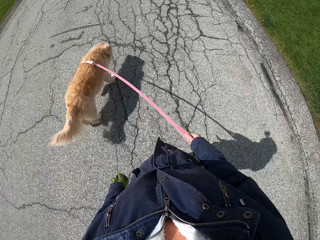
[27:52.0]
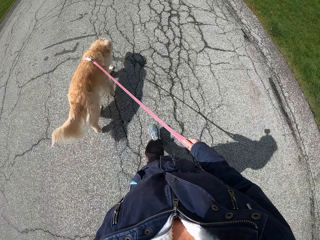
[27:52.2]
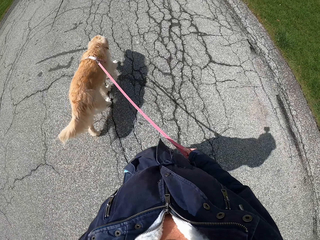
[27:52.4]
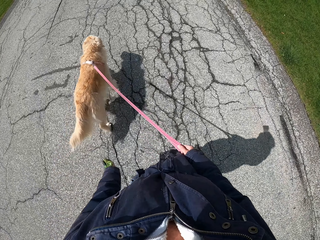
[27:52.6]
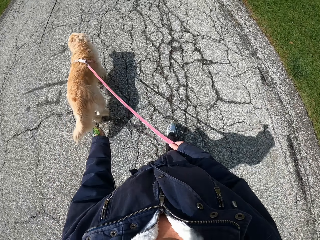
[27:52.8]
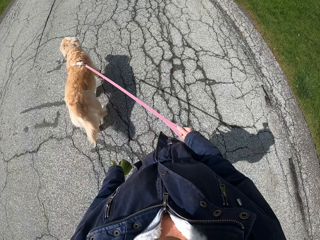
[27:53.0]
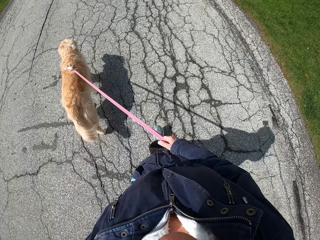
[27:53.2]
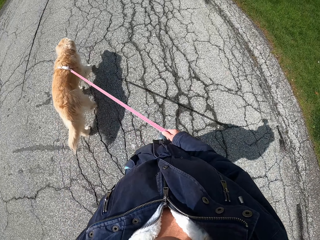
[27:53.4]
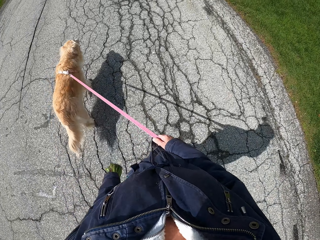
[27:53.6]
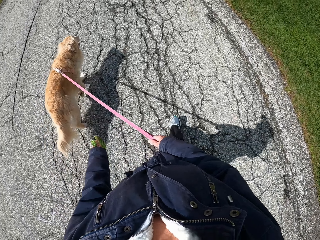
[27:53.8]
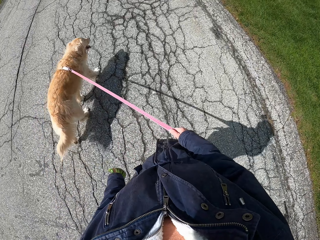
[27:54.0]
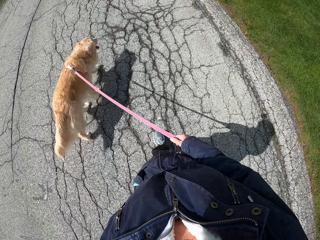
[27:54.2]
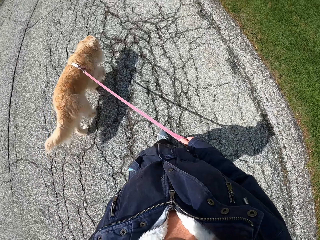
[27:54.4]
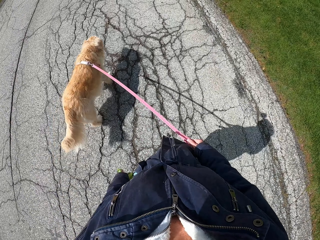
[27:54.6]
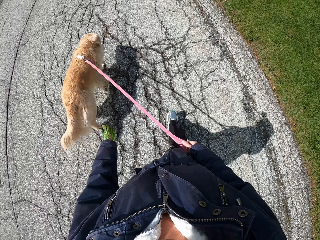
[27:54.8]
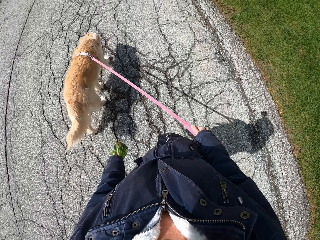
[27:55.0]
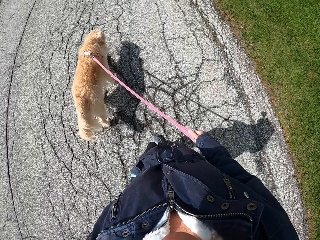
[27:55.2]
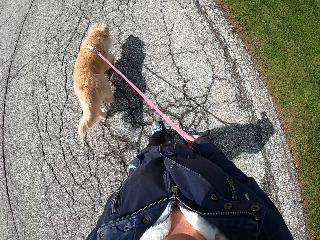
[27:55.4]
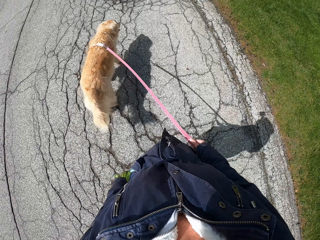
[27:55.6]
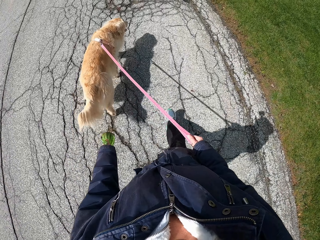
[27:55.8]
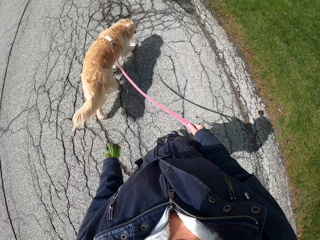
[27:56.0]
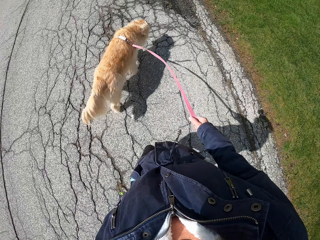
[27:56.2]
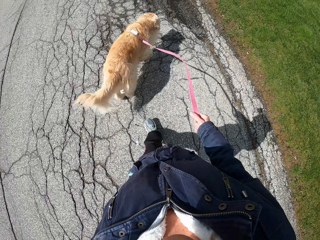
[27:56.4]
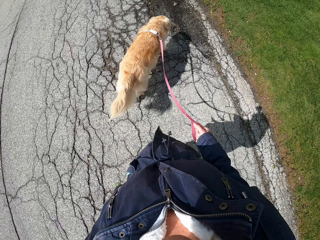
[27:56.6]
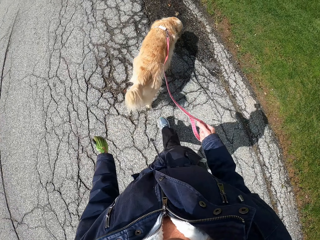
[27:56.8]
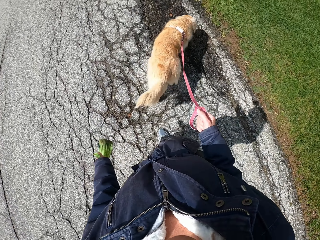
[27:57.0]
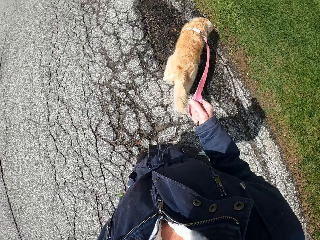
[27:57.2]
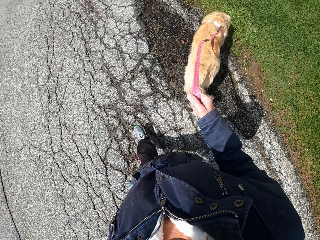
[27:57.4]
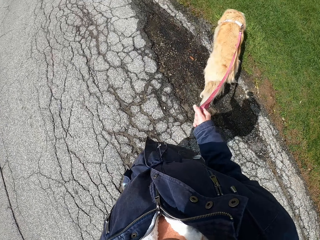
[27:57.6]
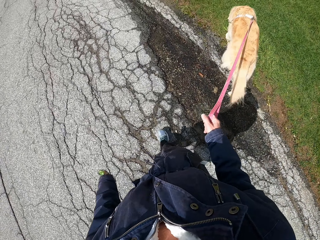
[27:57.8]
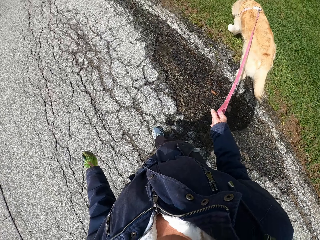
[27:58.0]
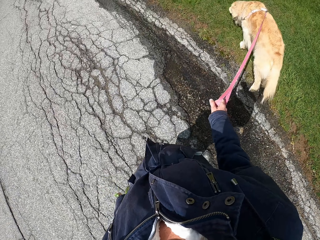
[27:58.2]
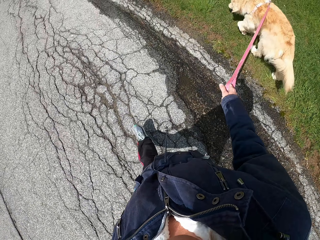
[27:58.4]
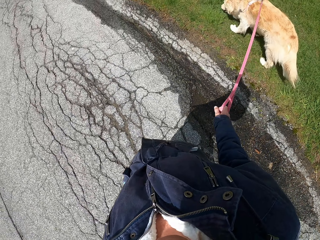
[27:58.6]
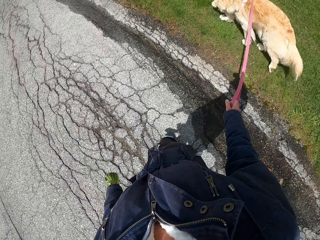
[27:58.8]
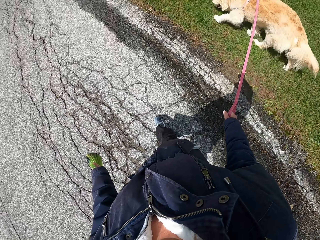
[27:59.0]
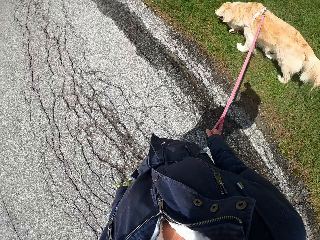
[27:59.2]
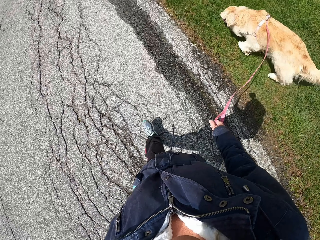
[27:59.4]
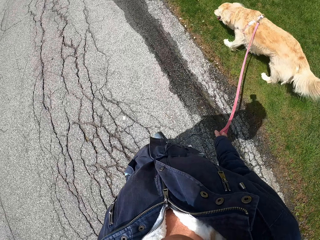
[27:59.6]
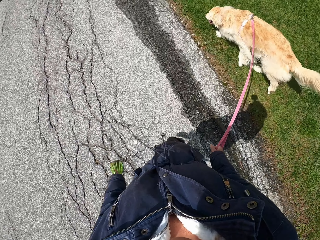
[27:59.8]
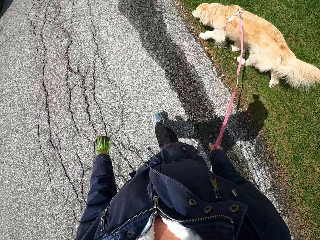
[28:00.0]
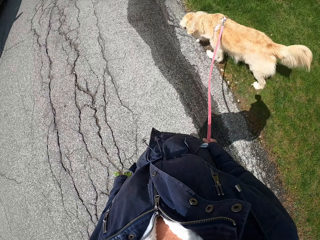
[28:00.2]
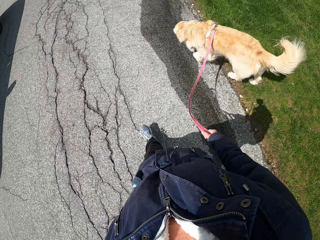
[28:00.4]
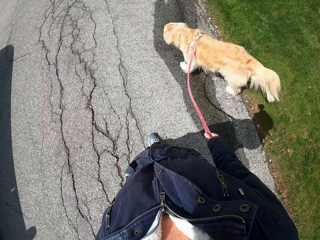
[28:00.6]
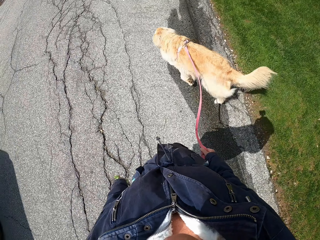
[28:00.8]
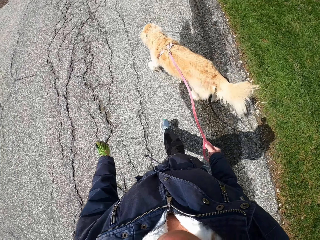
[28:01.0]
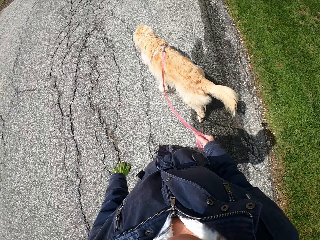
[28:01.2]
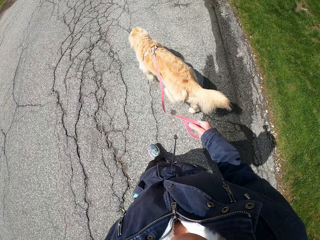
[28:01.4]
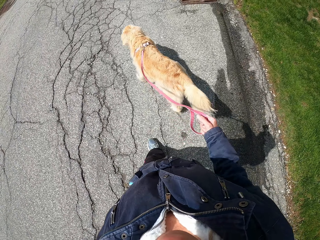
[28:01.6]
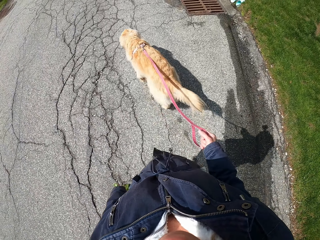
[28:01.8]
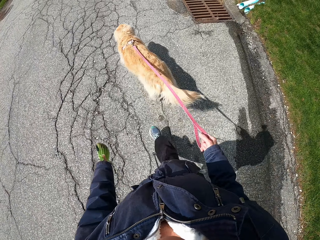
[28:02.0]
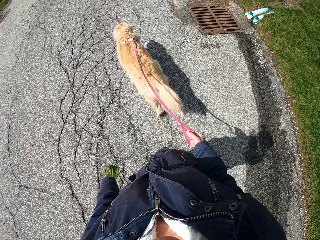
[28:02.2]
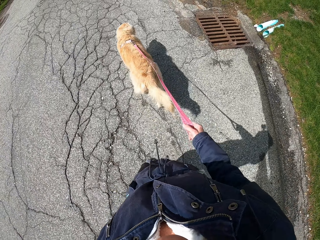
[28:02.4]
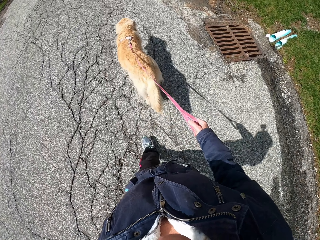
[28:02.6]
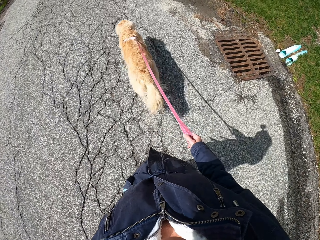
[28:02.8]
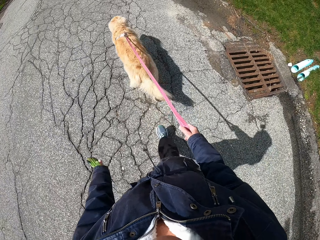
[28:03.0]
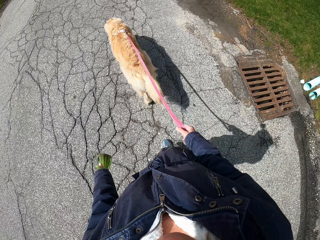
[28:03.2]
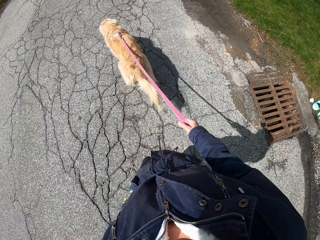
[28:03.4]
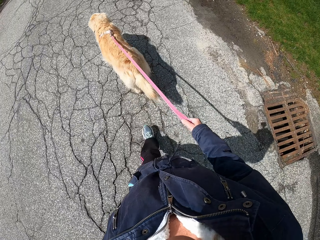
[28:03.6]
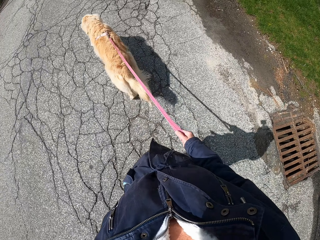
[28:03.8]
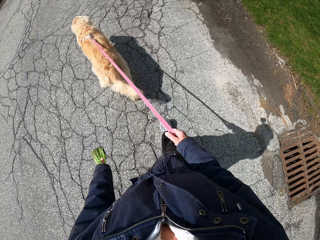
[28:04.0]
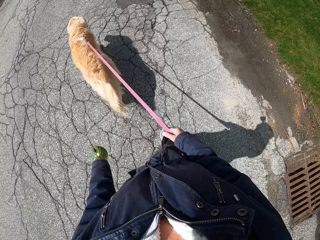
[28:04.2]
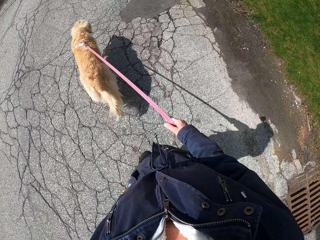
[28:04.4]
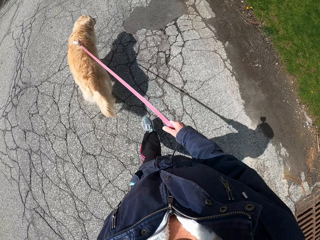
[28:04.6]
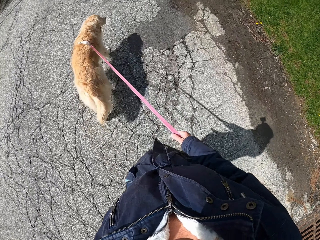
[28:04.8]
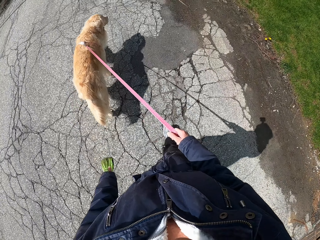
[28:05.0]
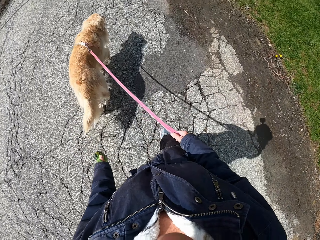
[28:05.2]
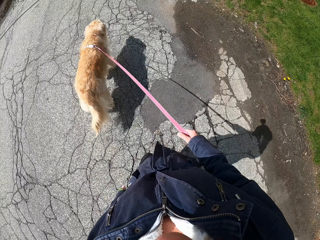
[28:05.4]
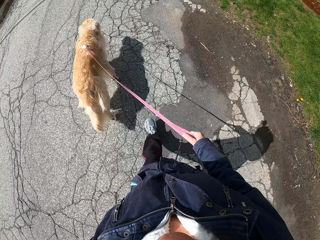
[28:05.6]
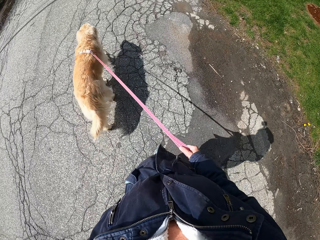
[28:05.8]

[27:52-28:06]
The camera wearer holds the nylon paper on the left hand. They hold the dog with the leash.

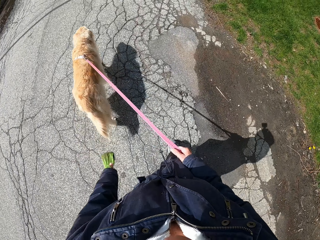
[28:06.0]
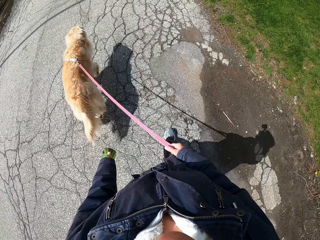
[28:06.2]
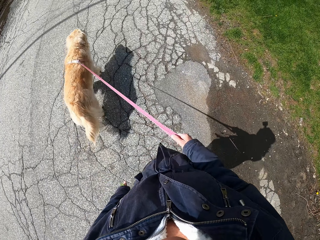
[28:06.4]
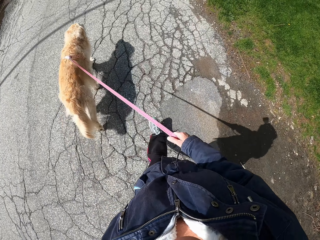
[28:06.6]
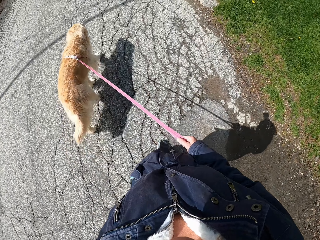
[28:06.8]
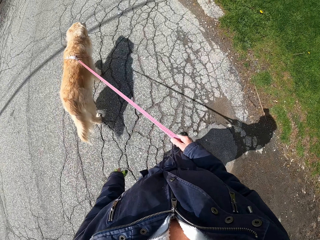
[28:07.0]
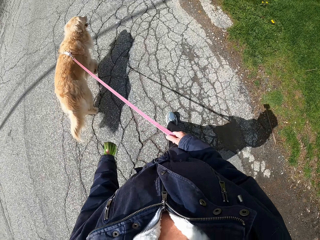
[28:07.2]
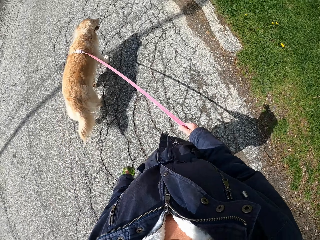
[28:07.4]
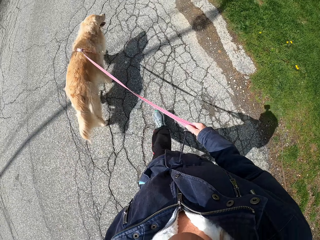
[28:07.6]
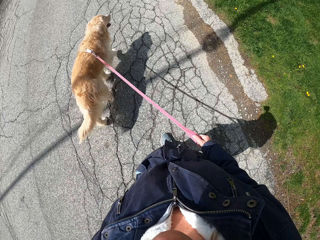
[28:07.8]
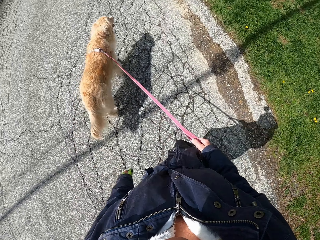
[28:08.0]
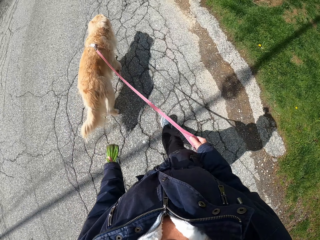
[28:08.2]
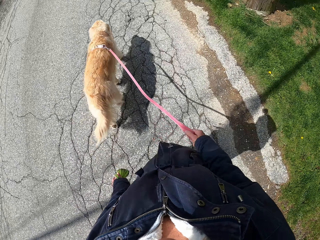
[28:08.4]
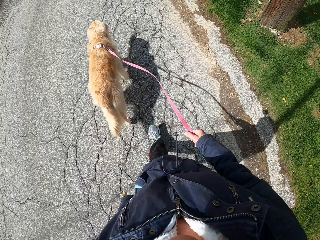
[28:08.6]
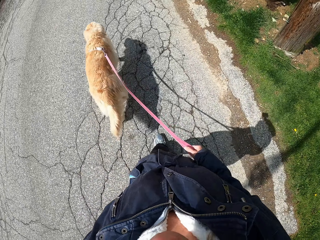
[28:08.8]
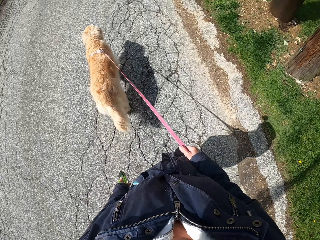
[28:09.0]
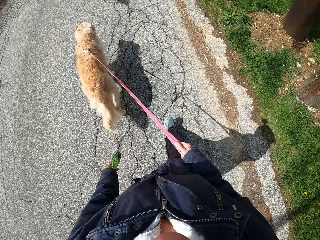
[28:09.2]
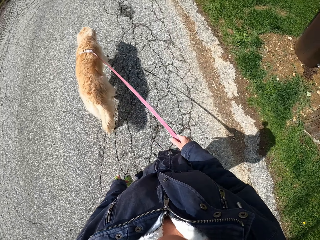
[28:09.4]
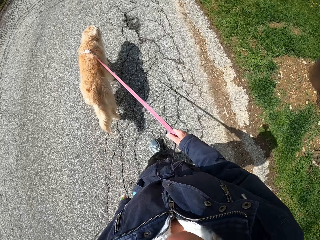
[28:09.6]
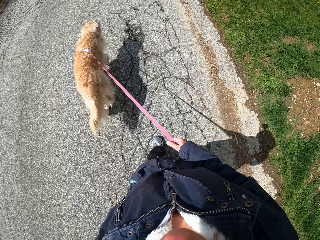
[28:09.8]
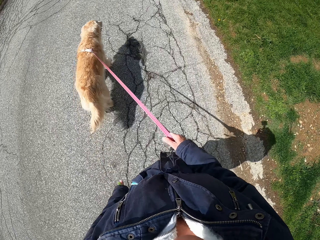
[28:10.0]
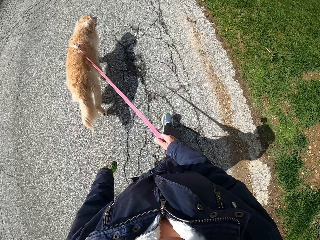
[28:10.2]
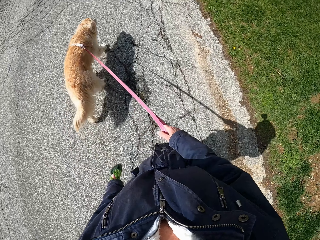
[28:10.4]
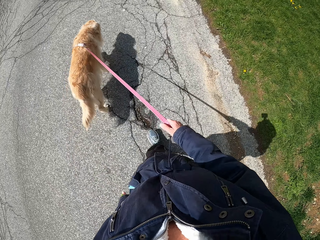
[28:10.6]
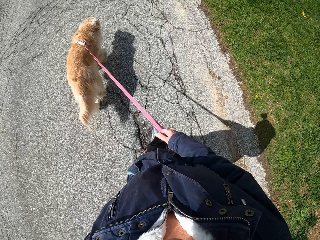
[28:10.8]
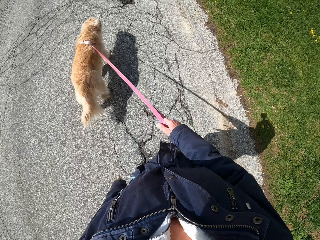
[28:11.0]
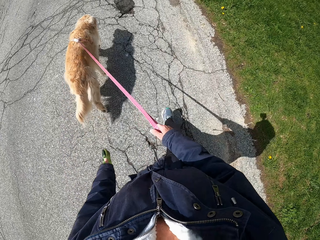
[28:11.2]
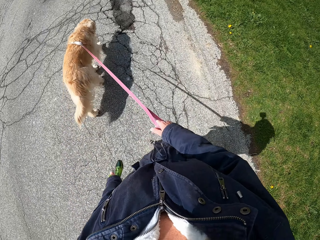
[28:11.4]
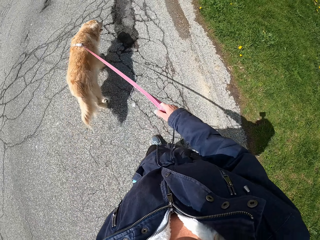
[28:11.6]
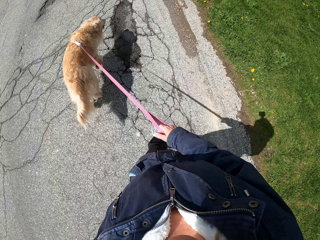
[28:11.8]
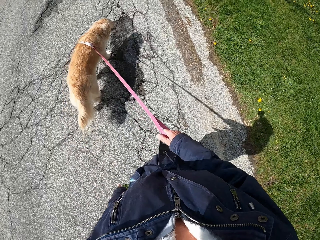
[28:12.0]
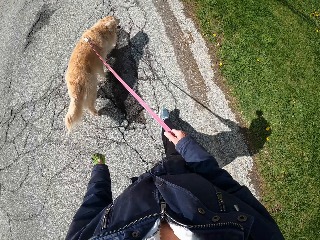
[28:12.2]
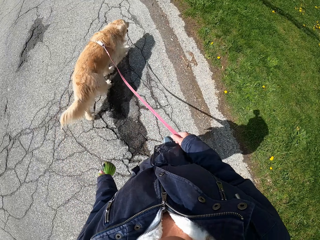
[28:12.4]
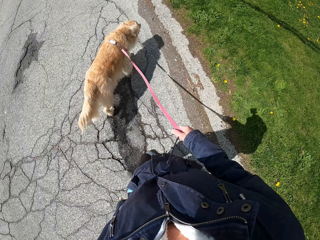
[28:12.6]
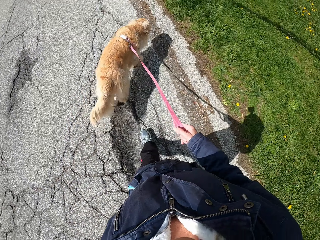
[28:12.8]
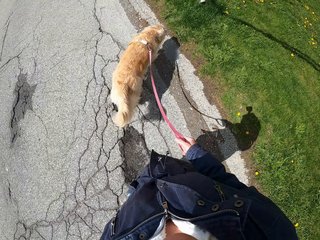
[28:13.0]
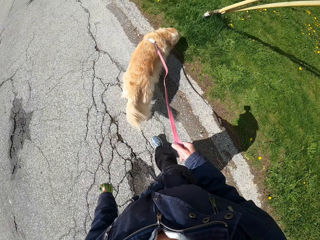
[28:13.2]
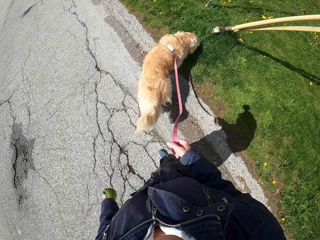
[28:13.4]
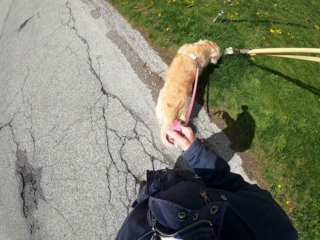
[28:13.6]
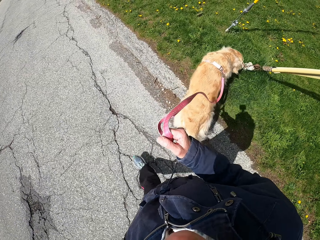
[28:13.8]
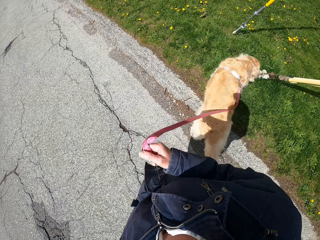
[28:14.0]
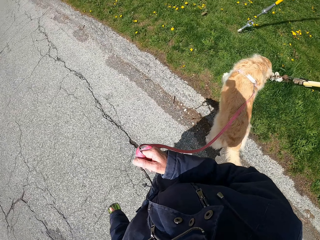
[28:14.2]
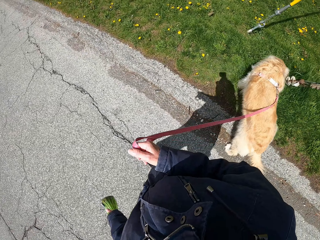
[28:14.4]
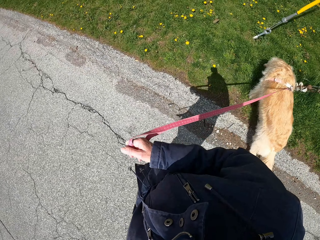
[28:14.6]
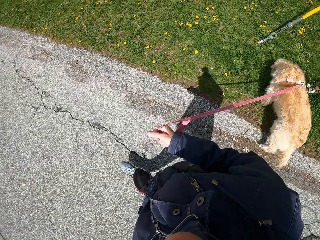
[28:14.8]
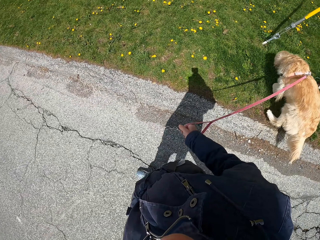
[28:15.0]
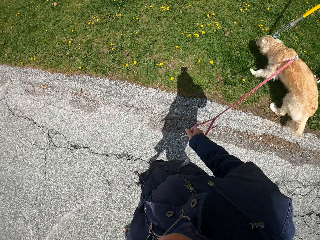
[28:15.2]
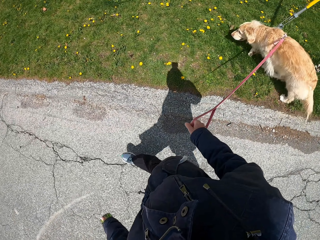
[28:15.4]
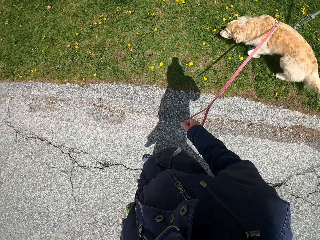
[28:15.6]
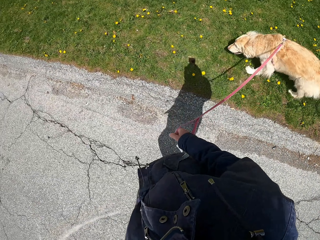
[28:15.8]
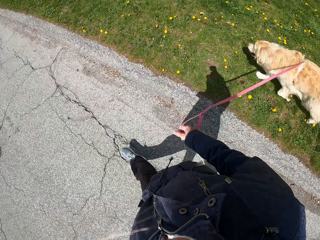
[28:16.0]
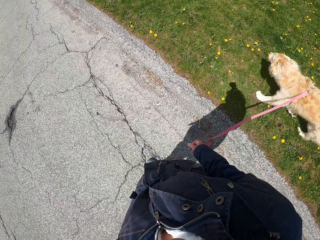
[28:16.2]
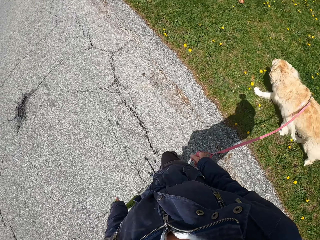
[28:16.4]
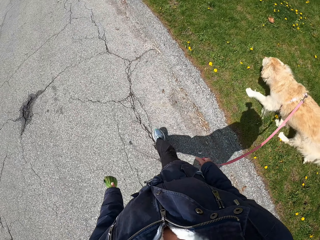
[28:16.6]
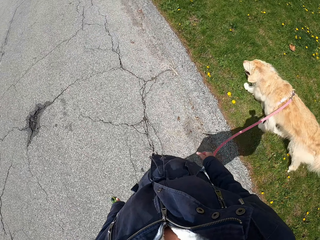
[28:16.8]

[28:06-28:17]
The camera wearer looks at the dog on the grass.
